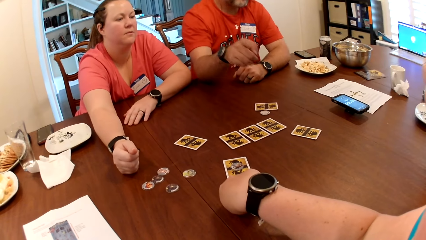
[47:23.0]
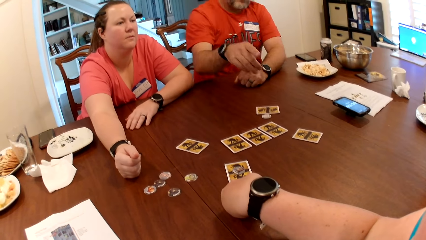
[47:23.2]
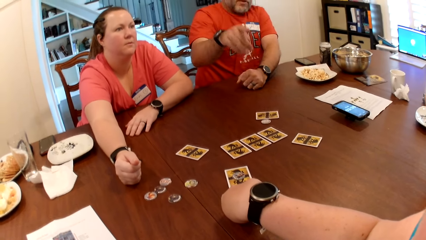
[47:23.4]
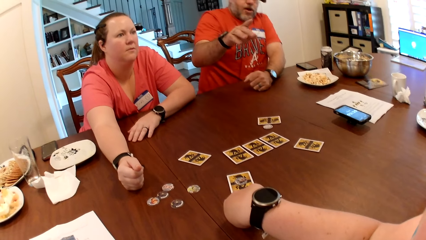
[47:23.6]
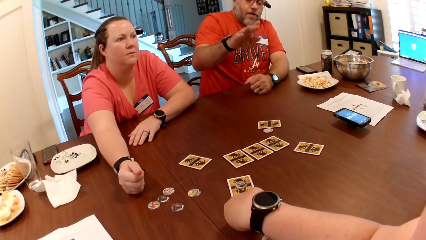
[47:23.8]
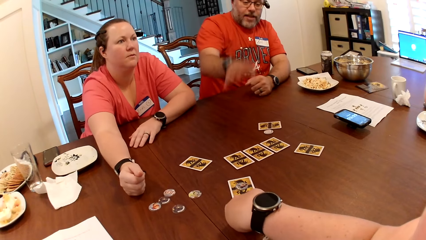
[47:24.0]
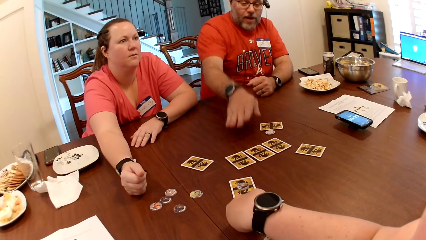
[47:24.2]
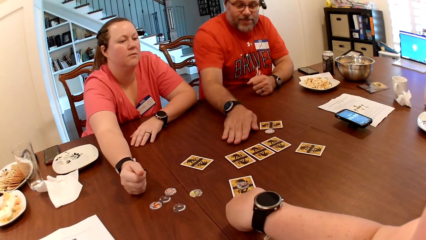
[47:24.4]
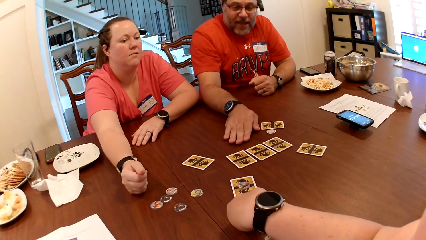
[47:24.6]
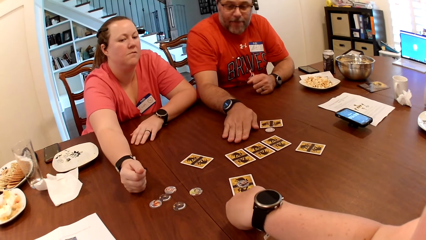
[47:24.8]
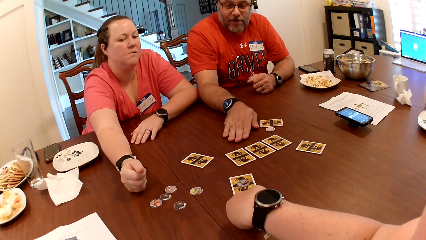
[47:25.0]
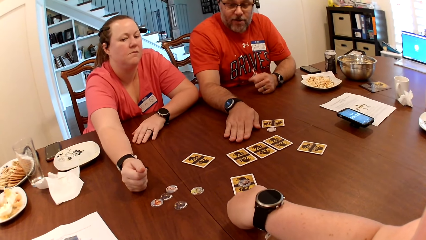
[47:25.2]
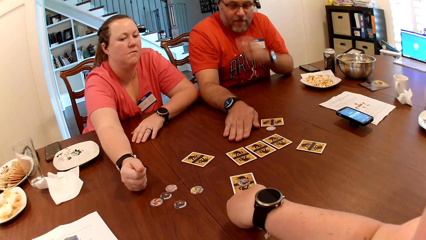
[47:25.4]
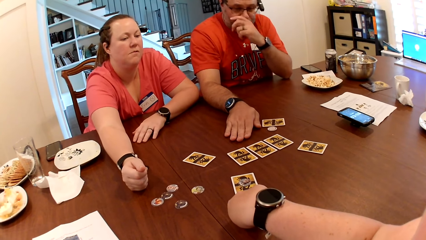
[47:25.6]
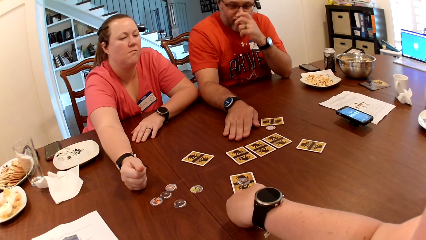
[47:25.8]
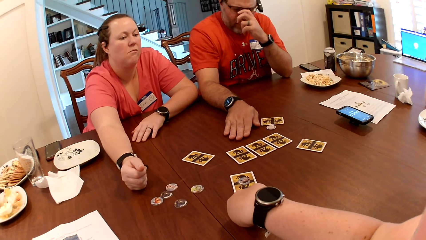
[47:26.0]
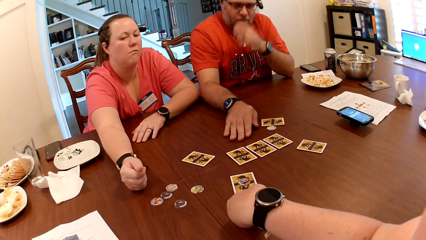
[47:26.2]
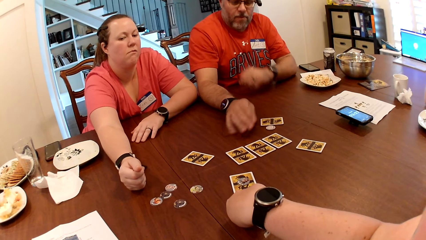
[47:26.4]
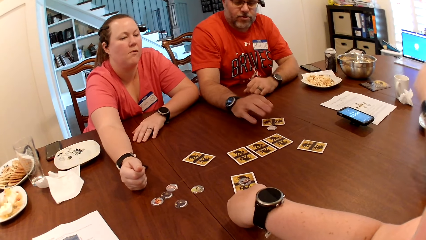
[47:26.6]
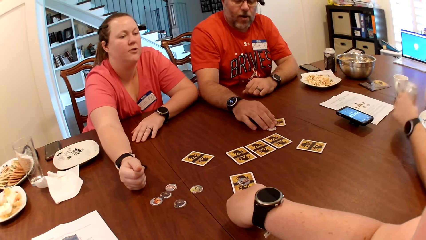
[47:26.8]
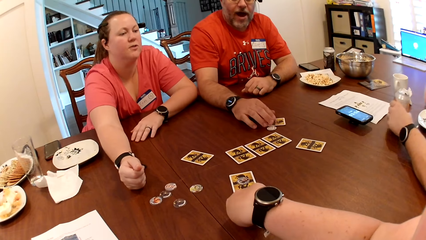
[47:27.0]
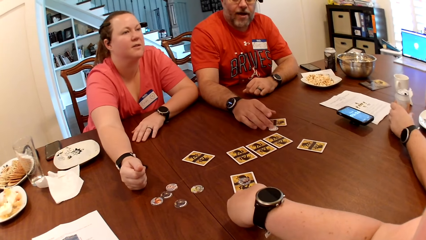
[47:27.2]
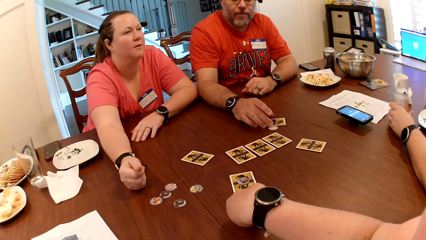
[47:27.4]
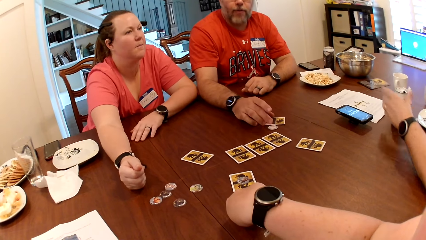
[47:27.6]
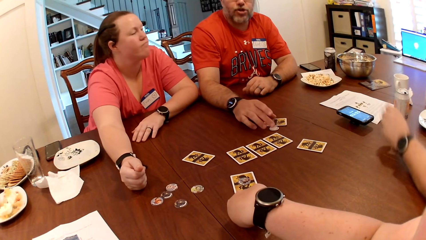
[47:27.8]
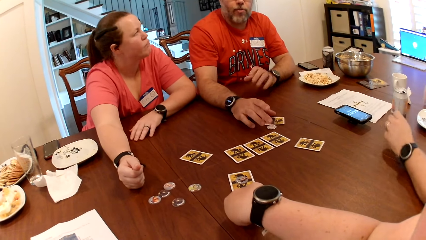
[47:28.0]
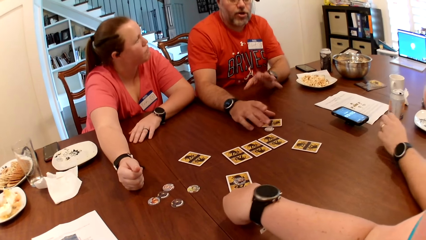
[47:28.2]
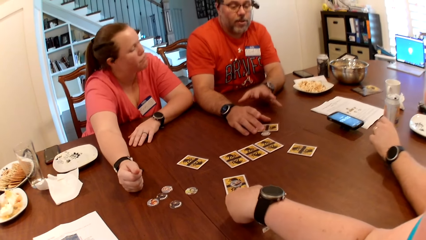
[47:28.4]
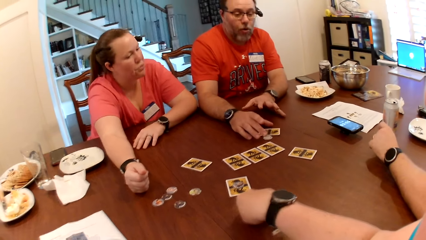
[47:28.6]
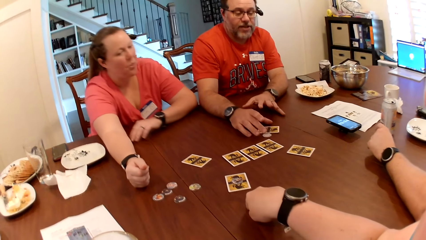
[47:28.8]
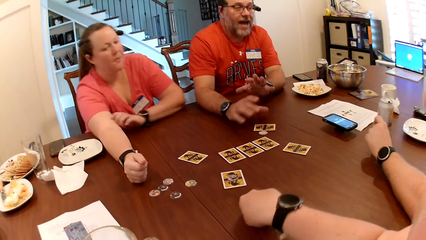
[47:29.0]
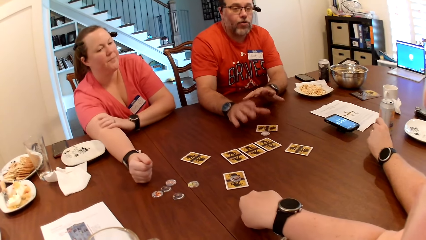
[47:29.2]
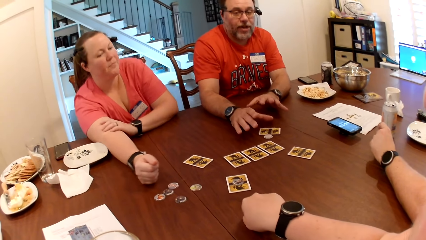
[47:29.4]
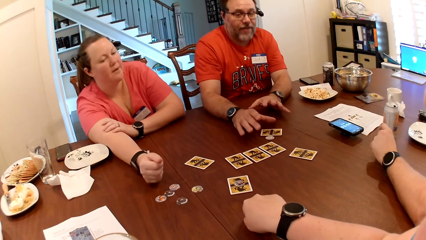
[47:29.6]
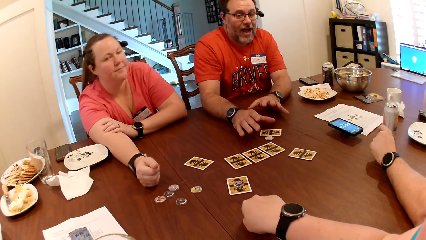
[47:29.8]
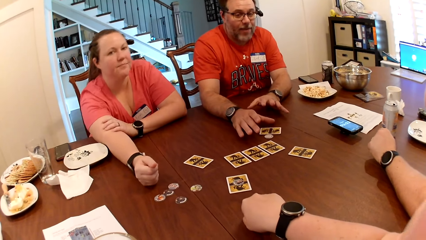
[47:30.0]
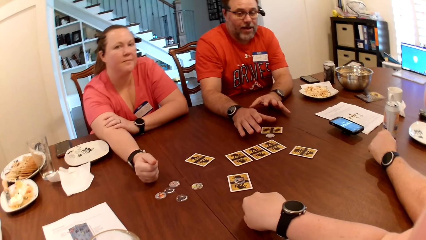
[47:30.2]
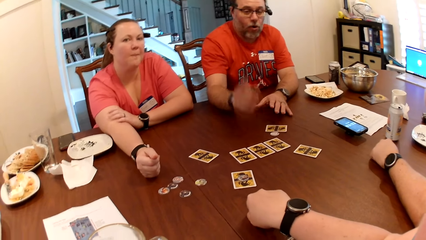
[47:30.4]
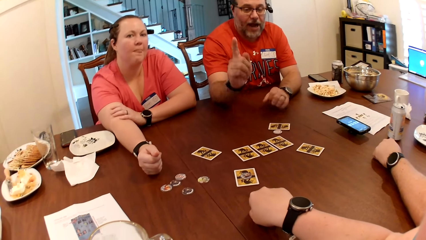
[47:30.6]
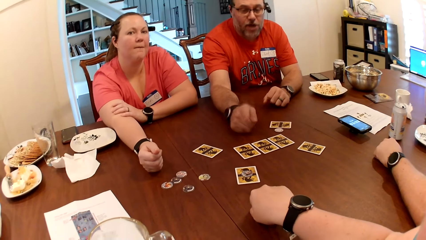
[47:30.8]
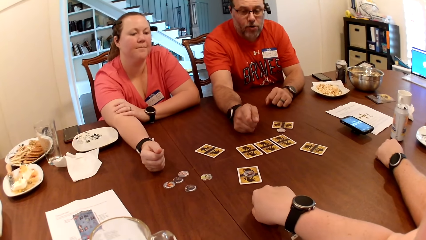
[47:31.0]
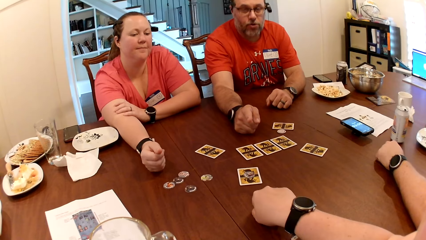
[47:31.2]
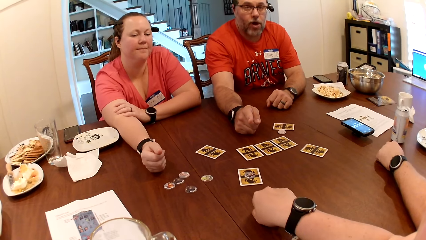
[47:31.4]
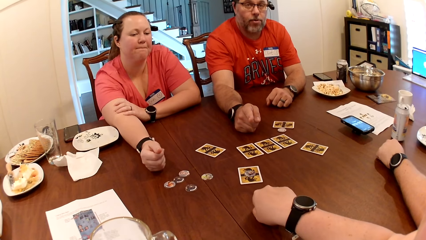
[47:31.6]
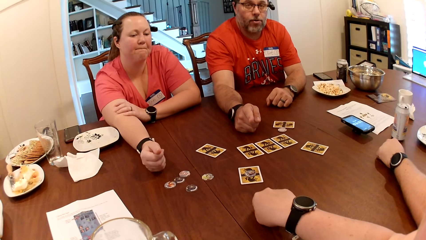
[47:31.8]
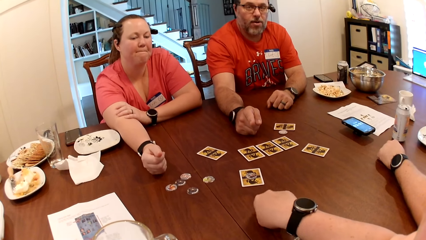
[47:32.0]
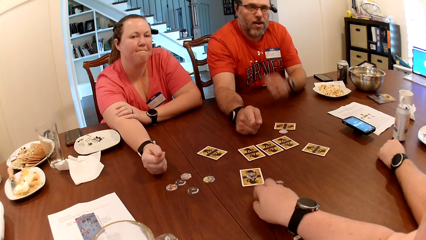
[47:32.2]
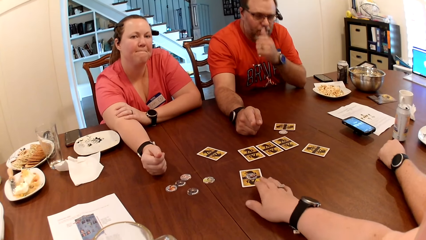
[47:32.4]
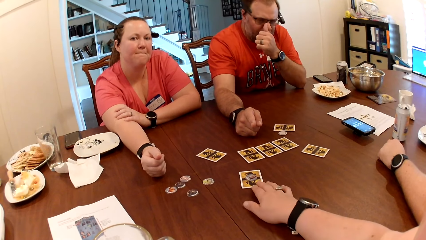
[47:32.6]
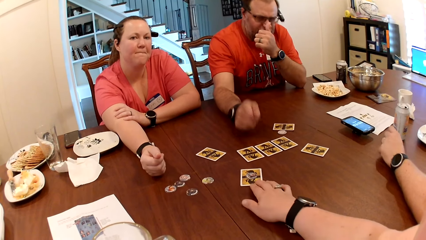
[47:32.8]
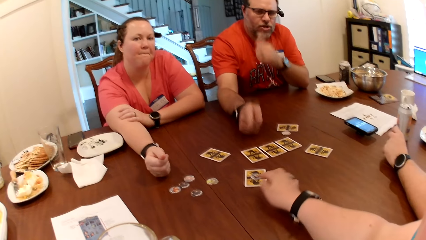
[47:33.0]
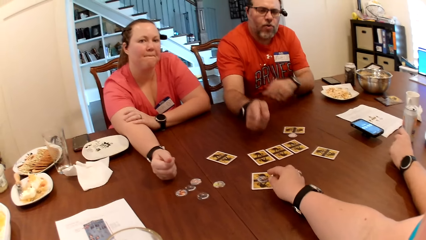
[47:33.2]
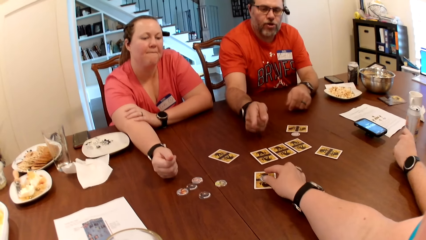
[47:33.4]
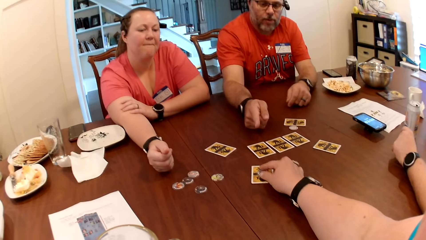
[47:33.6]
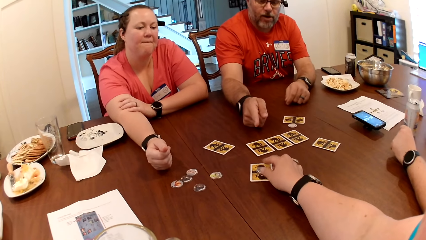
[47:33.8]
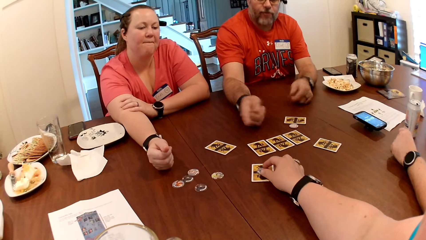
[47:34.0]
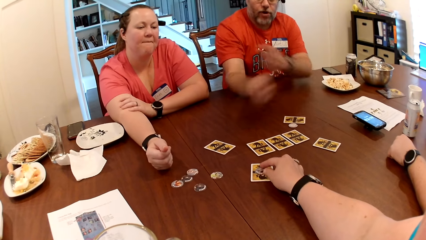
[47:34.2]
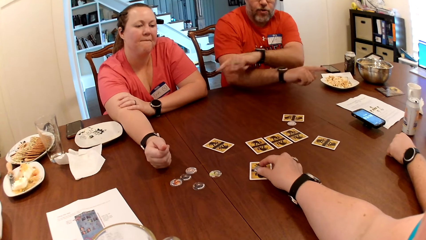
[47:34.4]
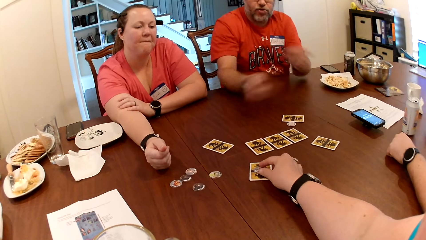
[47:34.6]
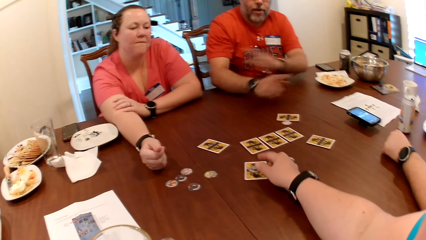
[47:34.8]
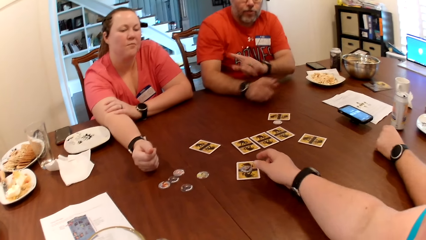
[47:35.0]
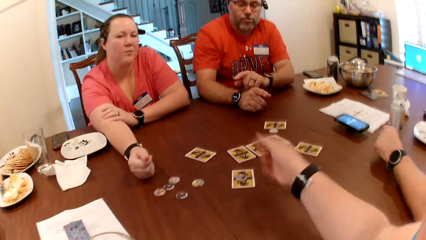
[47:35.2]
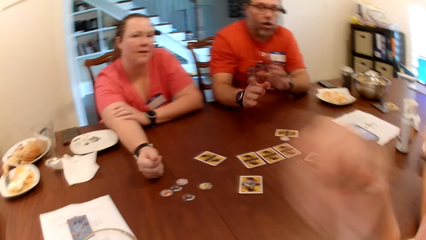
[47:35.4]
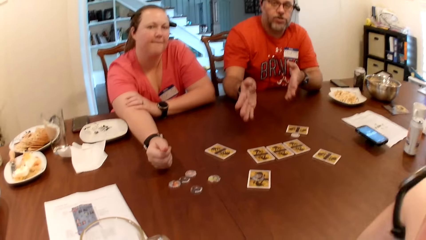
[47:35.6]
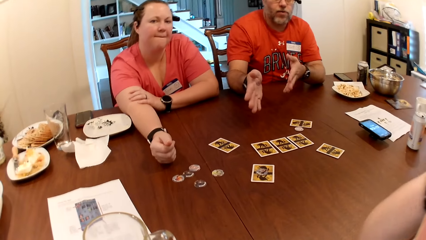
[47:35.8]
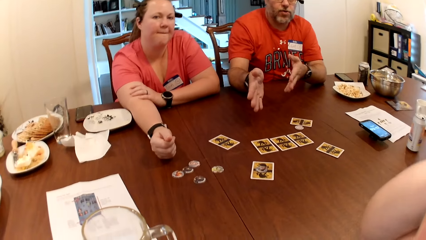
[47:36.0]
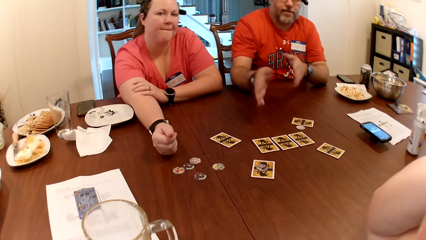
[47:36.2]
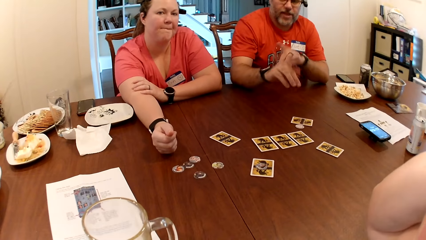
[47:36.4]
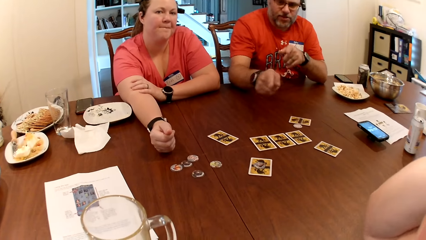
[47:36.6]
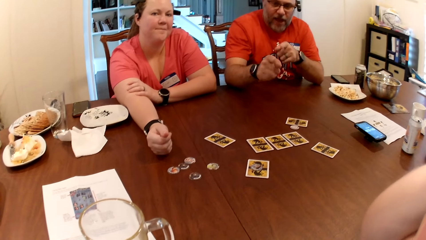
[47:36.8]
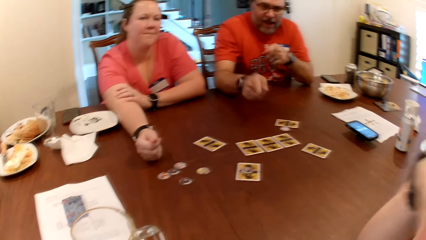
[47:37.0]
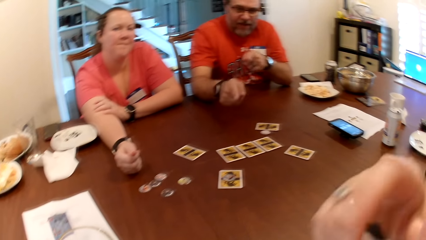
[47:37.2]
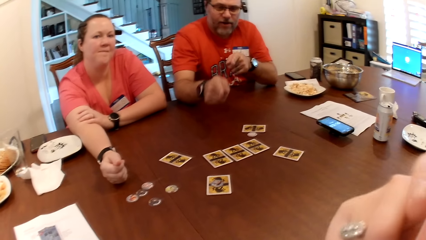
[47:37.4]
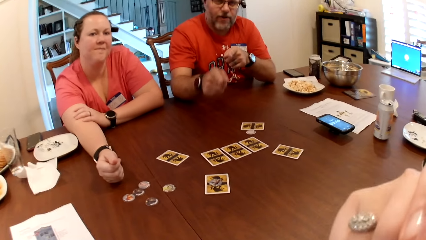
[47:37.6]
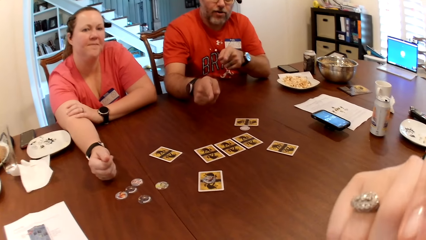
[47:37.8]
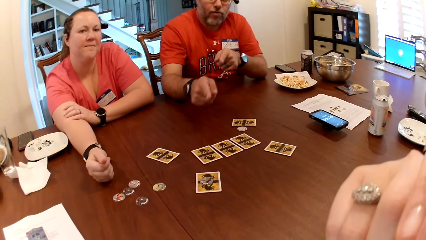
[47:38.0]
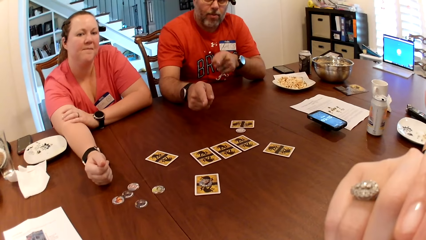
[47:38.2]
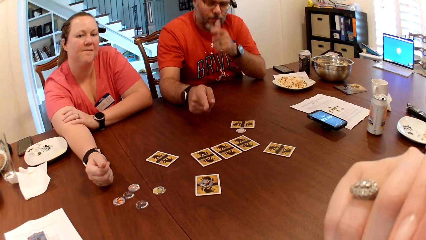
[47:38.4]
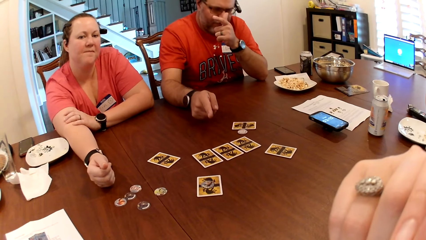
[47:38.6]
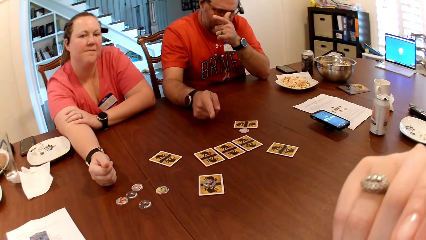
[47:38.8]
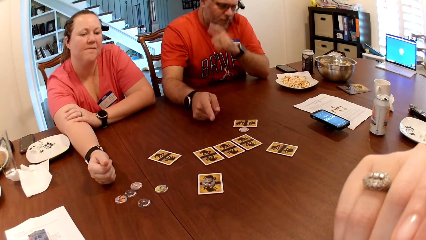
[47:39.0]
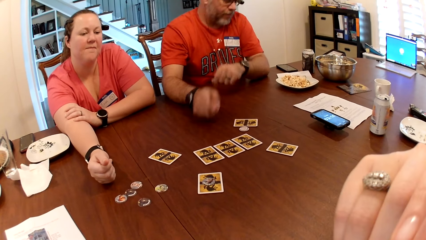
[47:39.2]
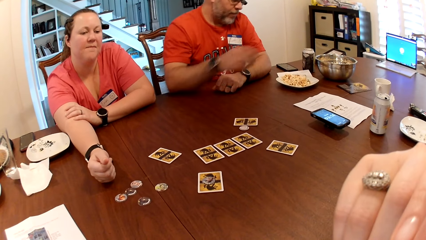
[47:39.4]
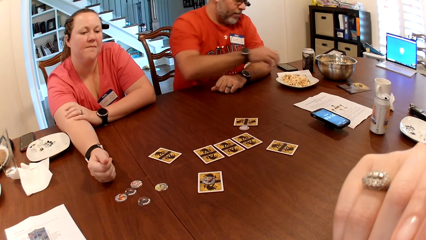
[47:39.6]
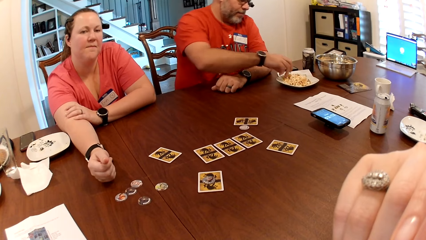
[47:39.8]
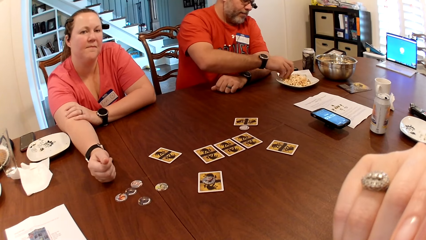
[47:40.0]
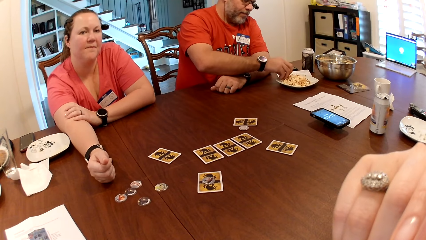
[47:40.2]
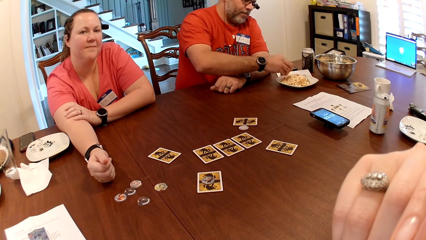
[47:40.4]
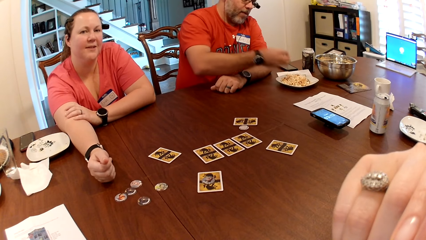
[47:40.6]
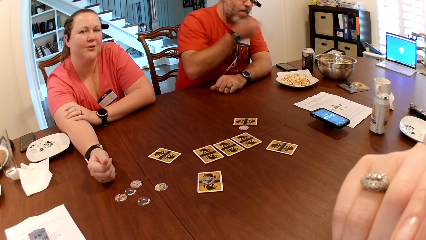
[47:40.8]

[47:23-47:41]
The other man picks the can bottle from the table with his left hand and places his left hand on the table. The first man adjusts the glasses on his face with his left hand and places his right hand on the card on the table. The other man drops the can bottle on the table with his left hand. The camera wearer adjusts the card on the table with her right hand and adjusts the coin on the card with her right hand. She lifts her hand and adjusts a camera on her head with her right hand. The first man adjusts the glasses on his face with his left hand. He picks food.
